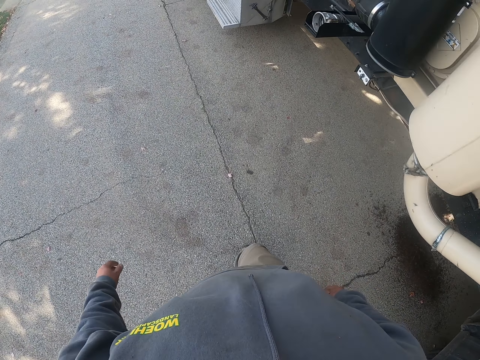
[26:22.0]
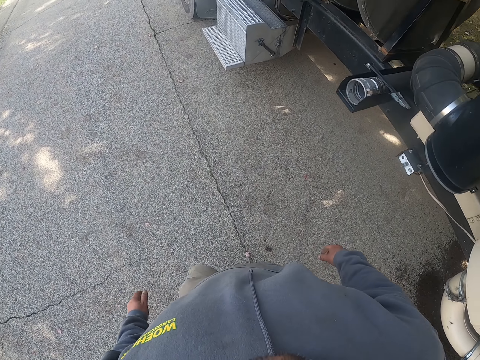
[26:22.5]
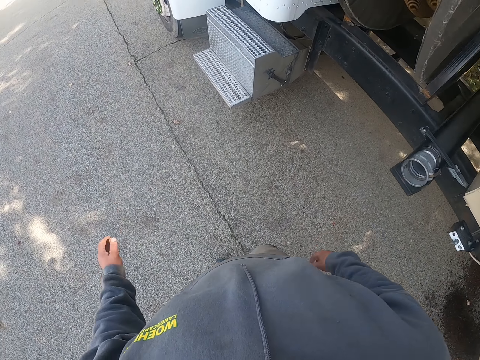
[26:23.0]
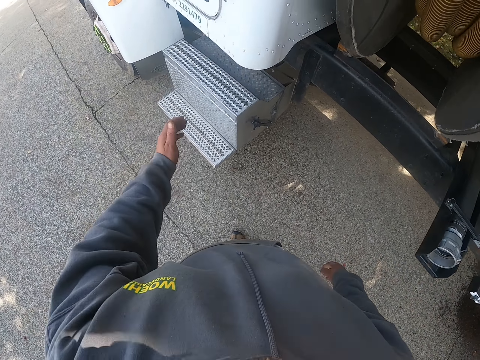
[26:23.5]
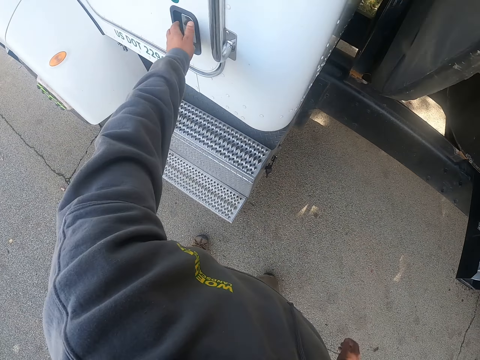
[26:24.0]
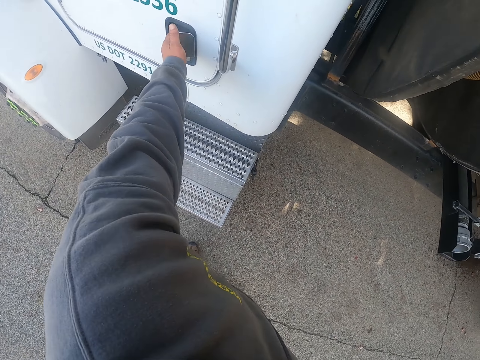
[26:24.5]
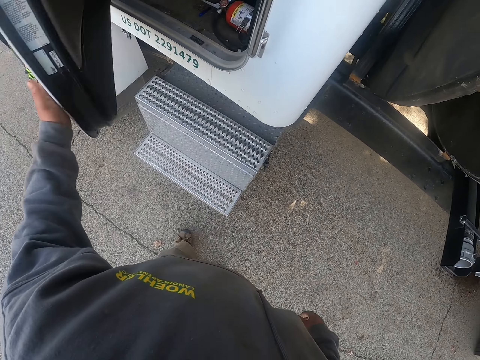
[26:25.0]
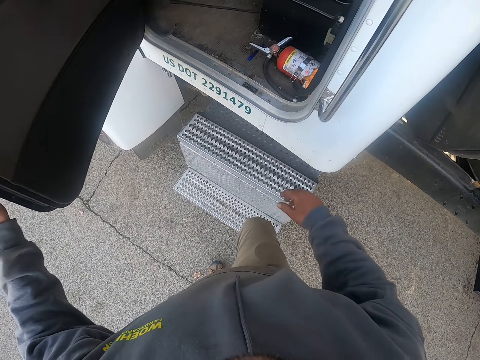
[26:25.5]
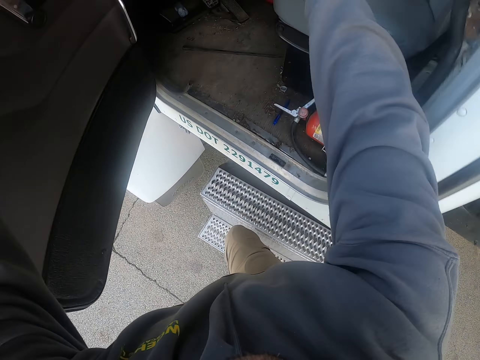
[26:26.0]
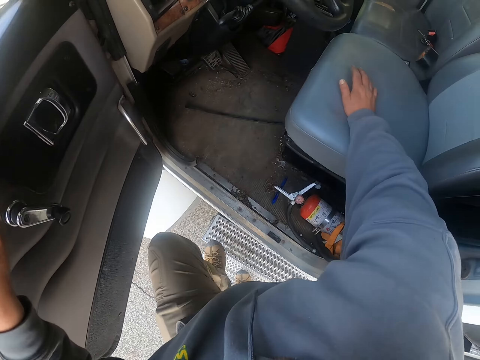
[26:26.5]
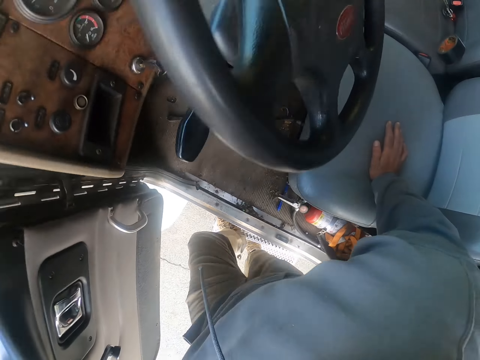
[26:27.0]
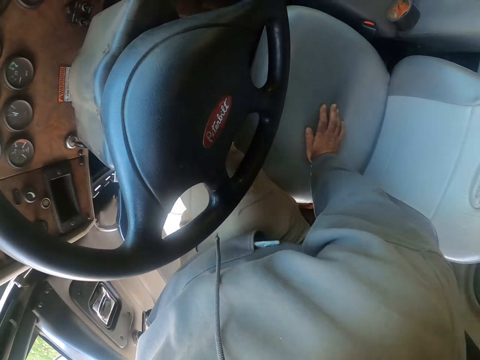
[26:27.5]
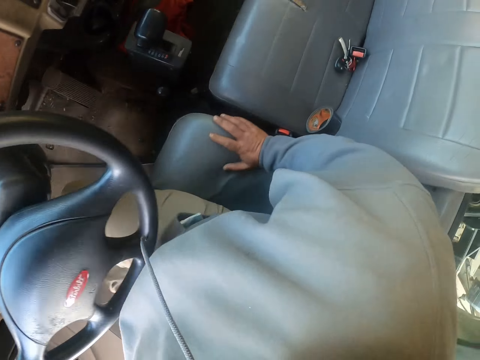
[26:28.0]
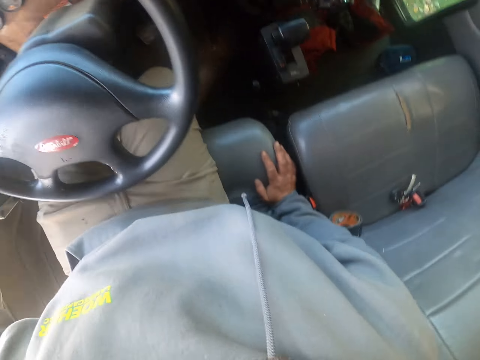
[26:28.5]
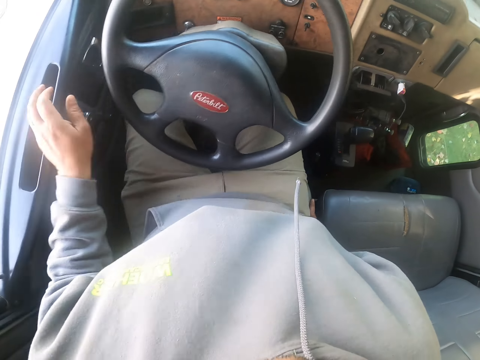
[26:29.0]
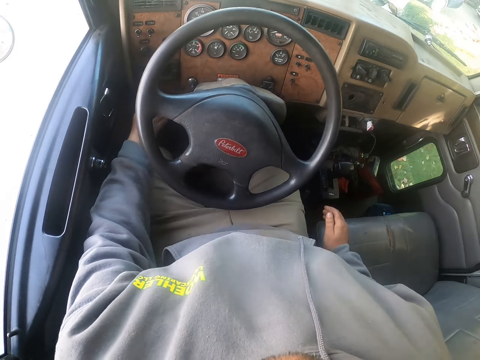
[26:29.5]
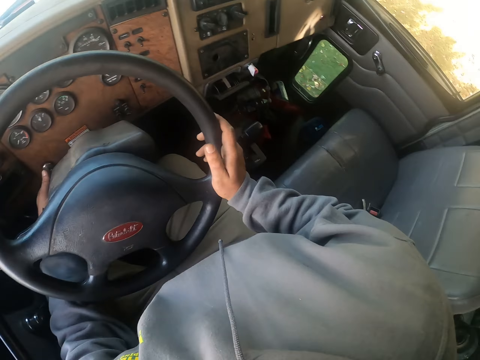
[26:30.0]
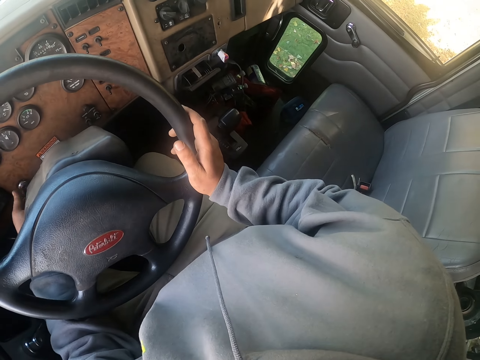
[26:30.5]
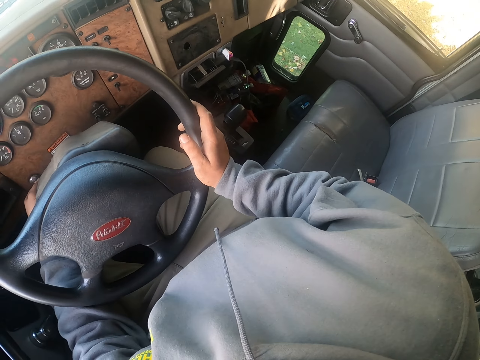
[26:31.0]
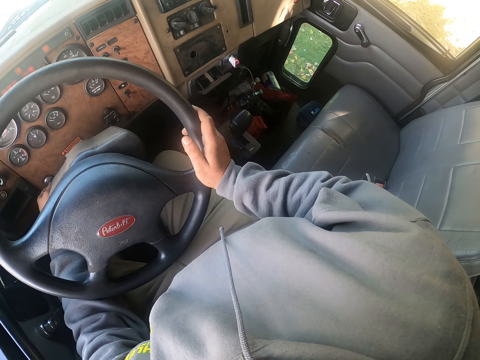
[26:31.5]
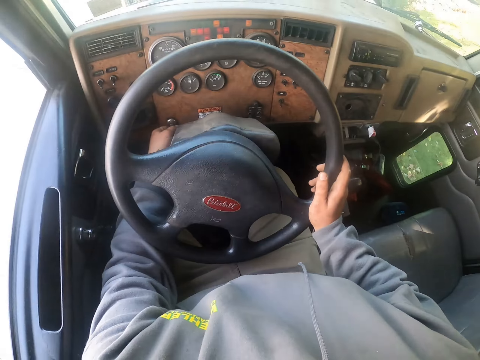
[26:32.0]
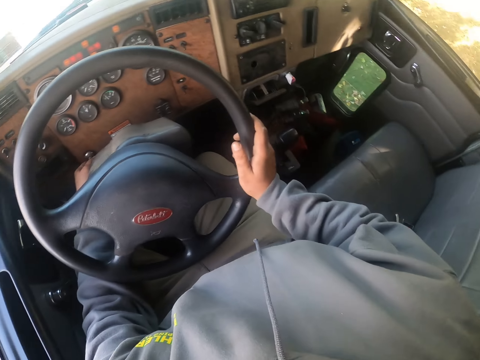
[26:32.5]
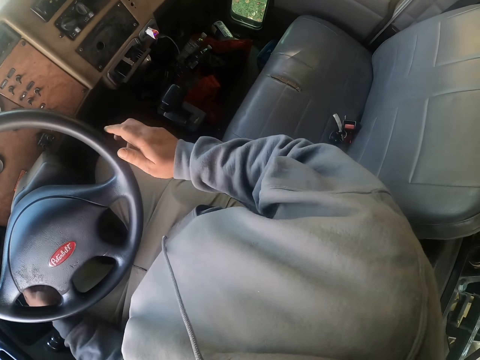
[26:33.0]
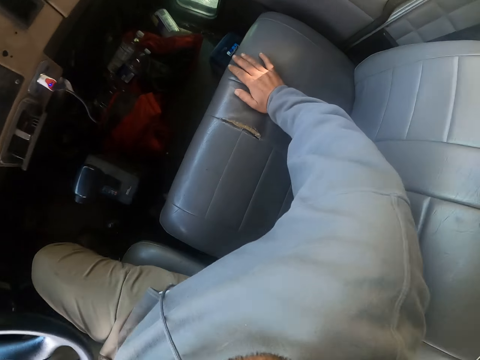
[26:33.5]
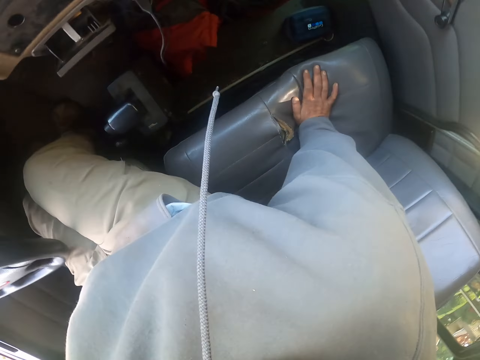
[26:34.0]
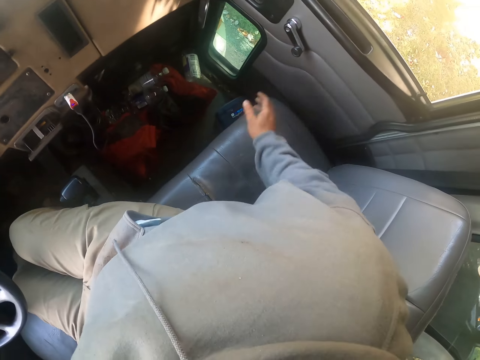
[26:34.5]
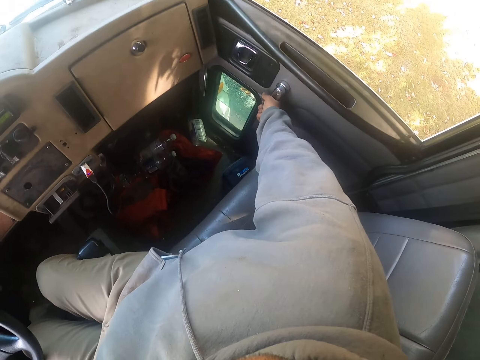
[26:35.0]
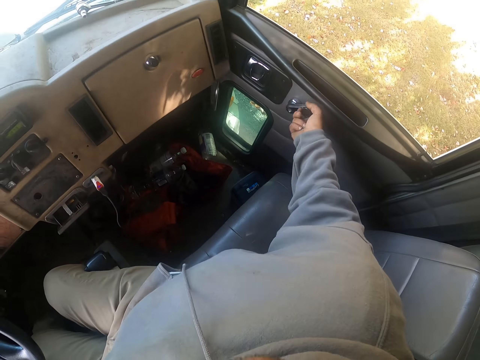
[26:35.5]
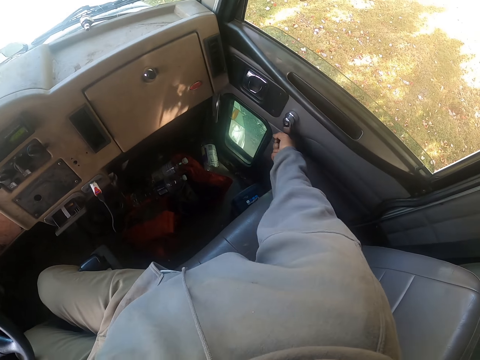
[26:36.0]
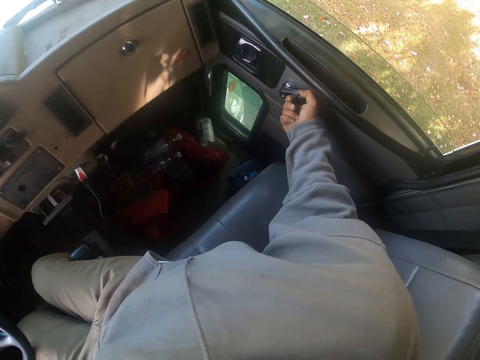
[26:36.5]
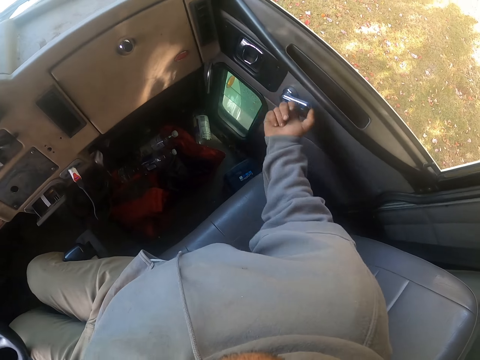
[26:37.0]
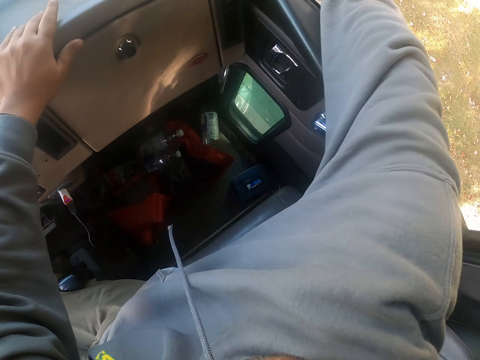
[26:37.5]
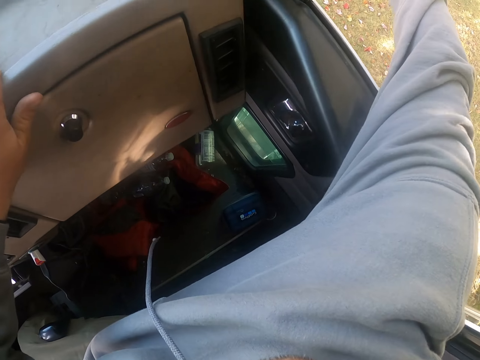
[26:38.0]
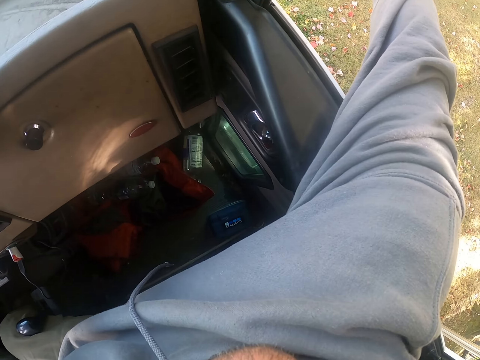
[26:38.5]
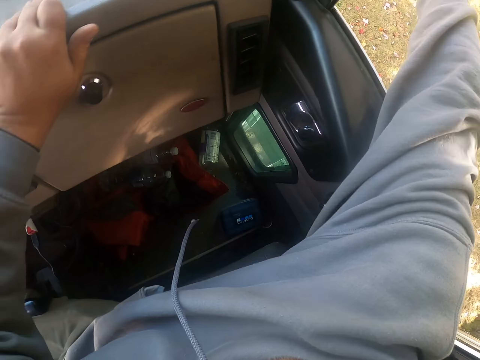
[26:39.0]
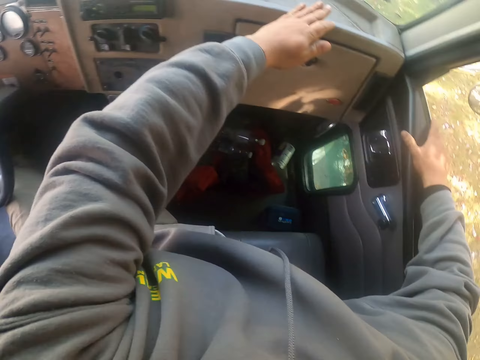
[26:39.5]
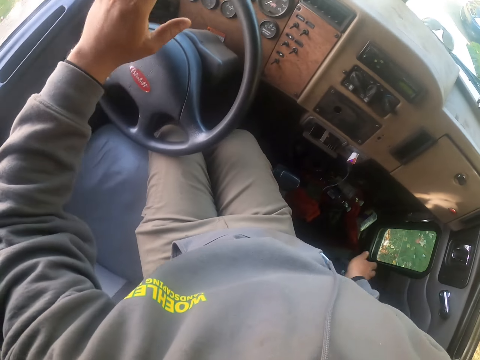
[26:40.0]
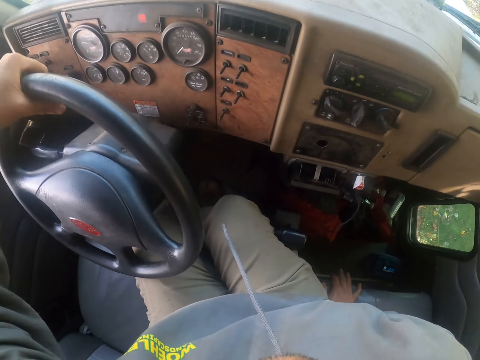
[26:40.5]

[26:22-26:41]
The camera wearer opens the door of the truck. They climb the truck. They hold the steering. They uplift the mirror.

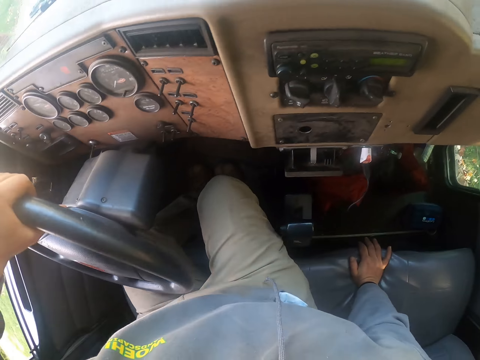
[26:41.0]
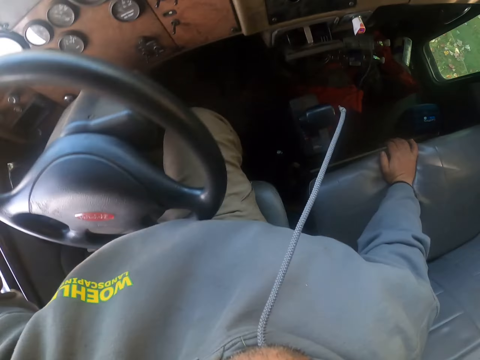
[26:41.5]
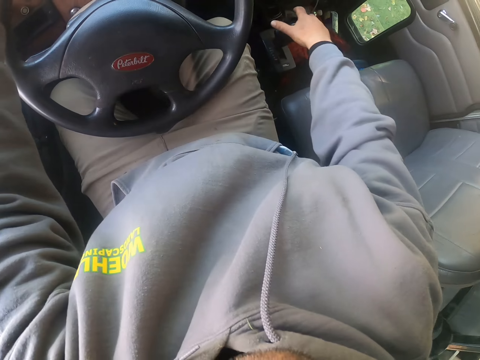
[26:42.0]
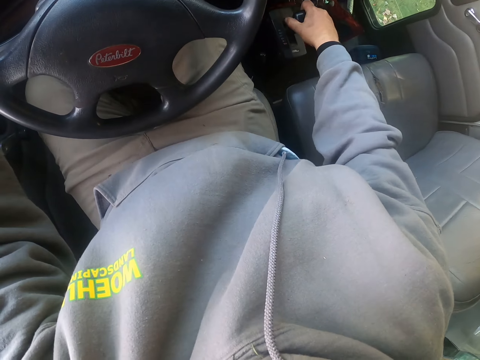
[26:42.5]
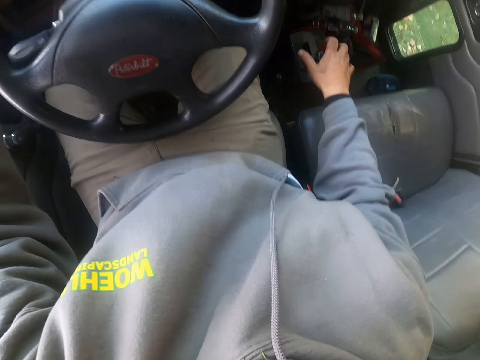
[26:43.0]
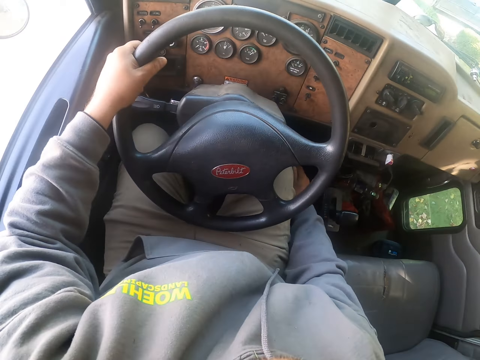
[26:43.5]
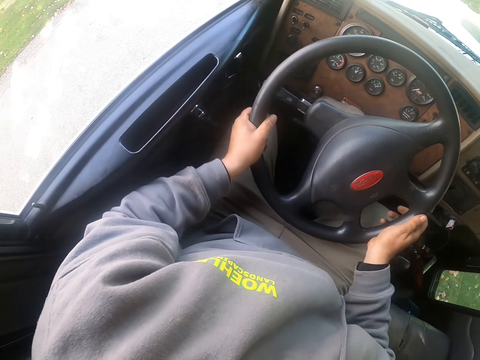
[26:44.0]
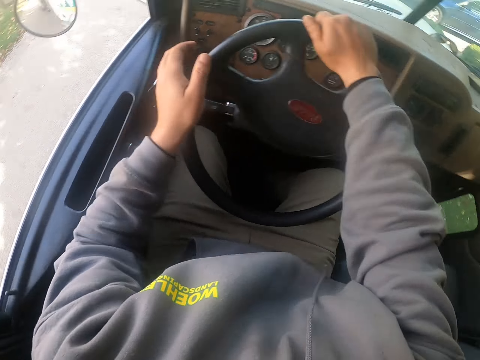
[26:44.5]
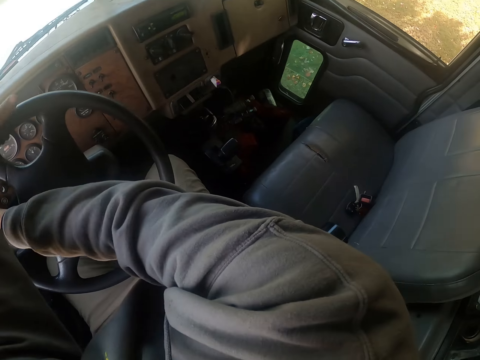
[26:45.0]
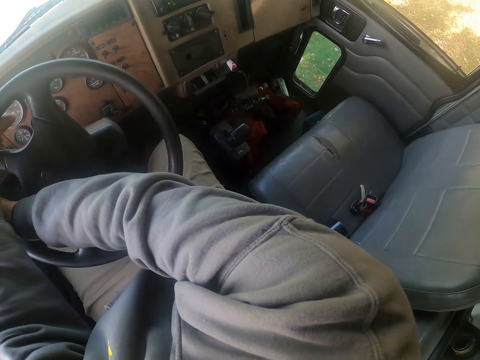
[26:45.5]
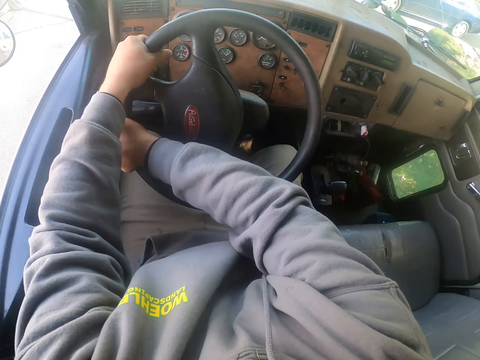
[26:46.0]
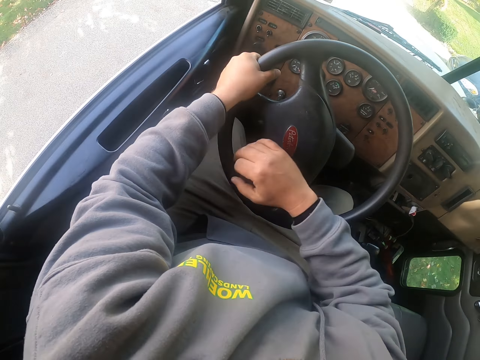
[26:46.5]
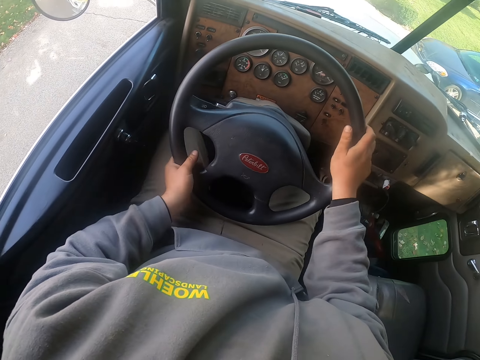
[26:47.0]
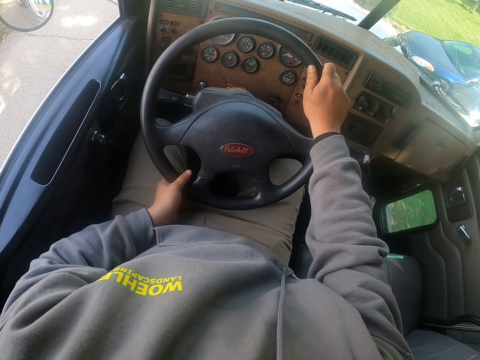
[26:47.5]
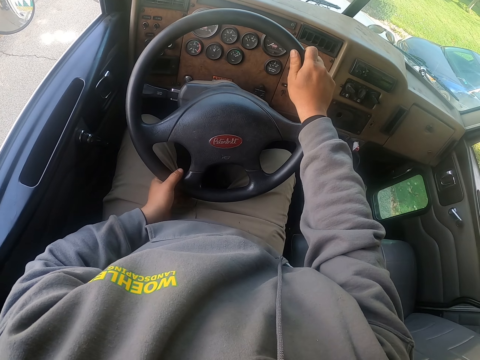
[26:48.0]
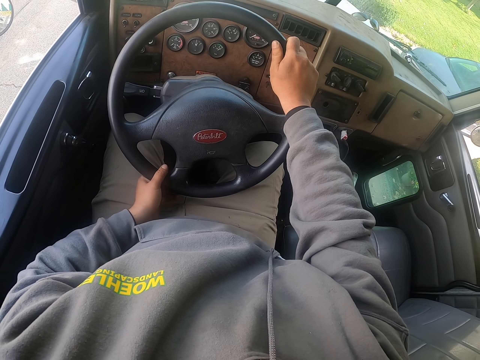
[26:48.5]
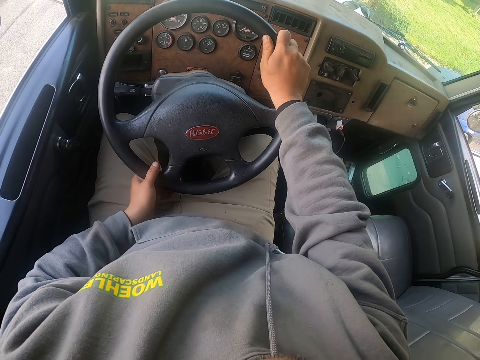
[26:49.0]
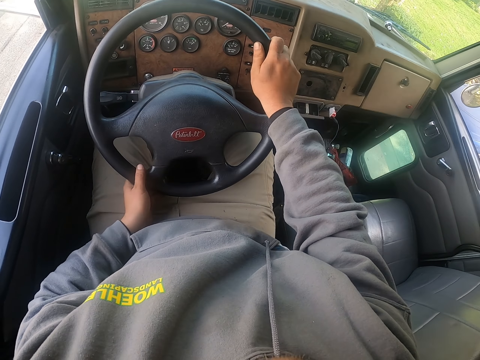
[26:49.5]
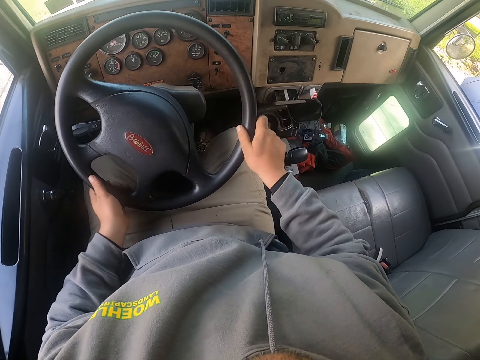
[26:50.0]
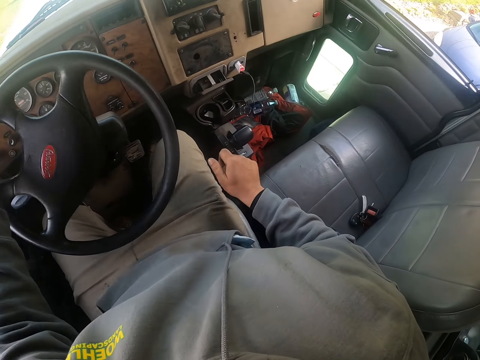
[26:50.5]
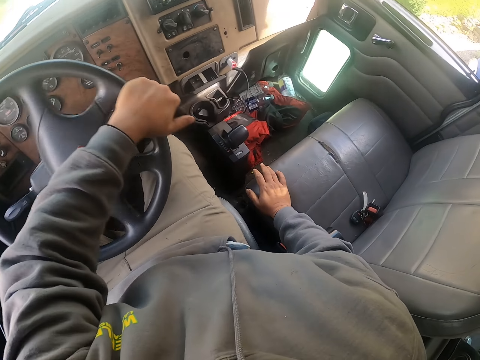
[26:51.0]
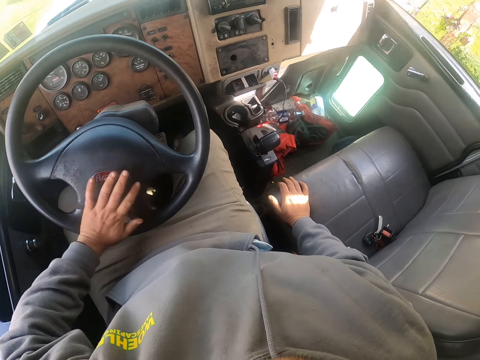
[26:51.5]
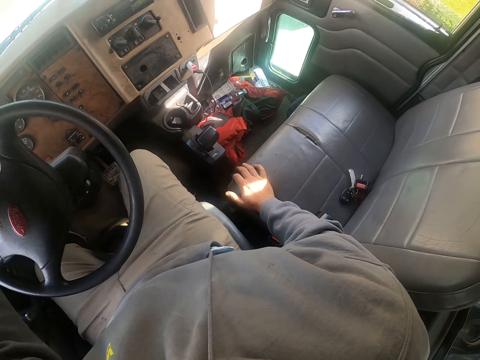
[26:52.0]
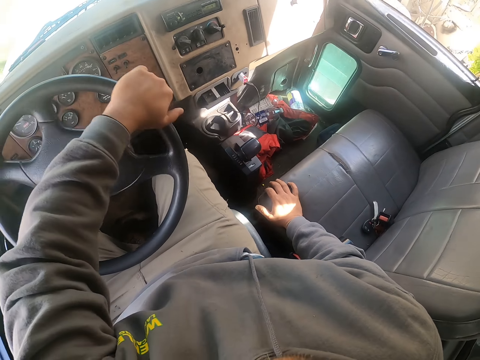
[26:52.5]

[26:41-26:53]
The camera wearer drives the vehicle.
